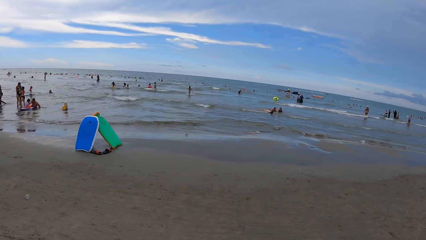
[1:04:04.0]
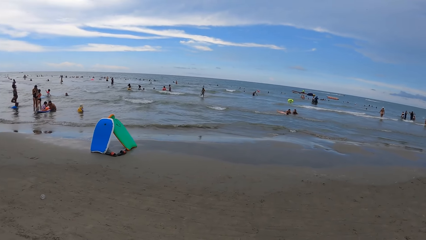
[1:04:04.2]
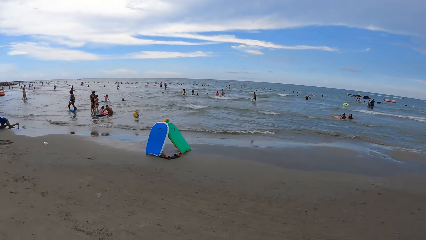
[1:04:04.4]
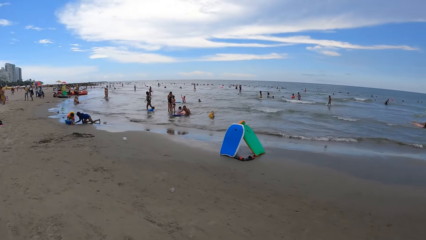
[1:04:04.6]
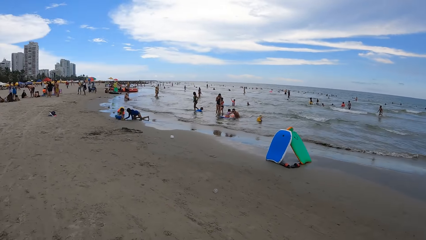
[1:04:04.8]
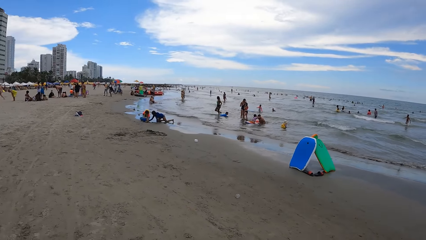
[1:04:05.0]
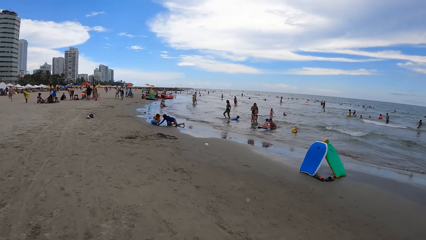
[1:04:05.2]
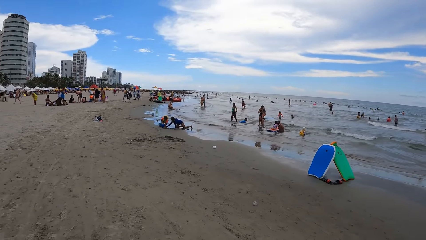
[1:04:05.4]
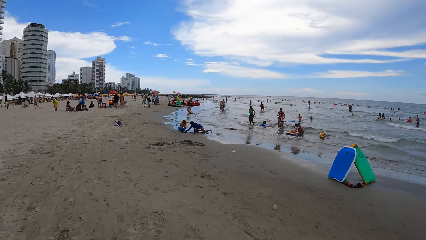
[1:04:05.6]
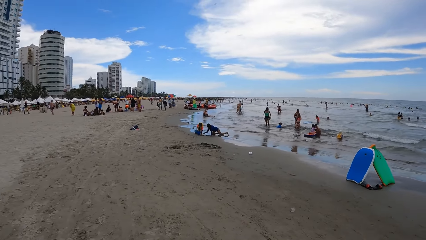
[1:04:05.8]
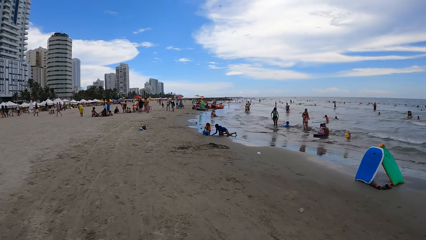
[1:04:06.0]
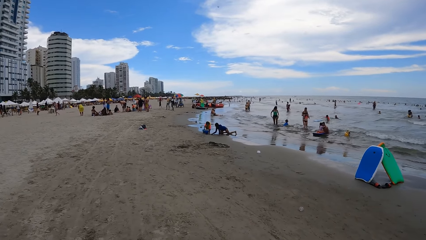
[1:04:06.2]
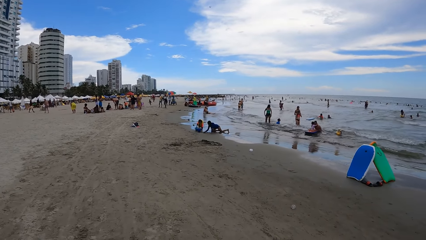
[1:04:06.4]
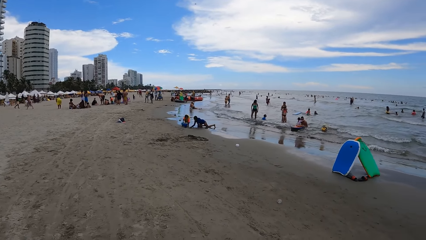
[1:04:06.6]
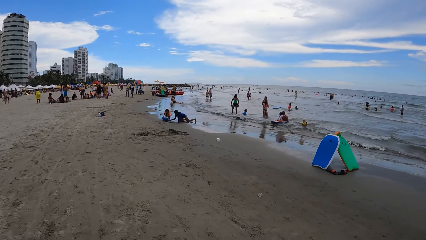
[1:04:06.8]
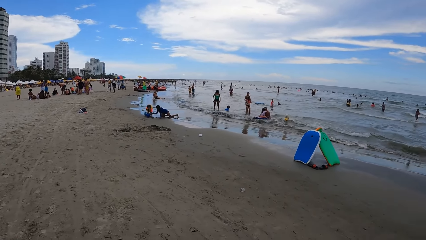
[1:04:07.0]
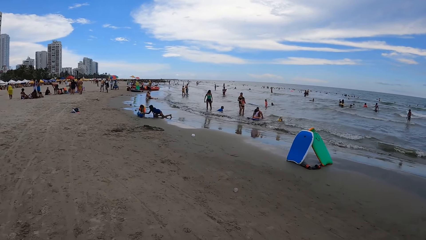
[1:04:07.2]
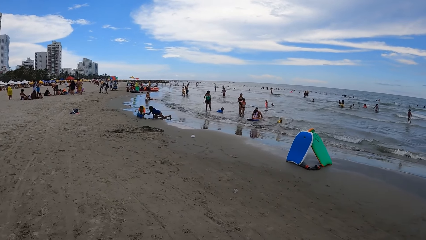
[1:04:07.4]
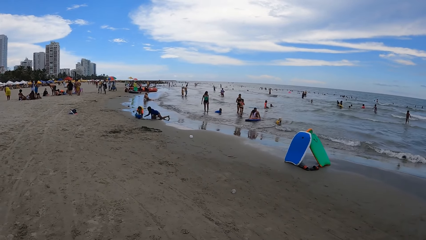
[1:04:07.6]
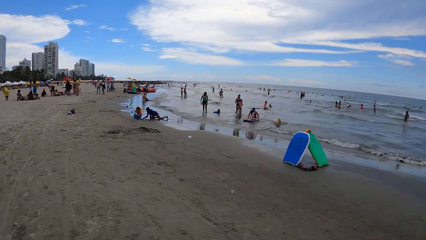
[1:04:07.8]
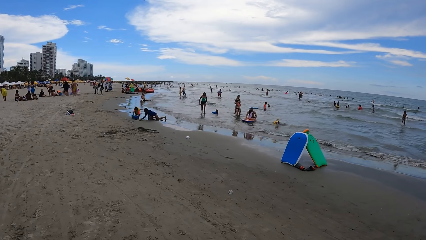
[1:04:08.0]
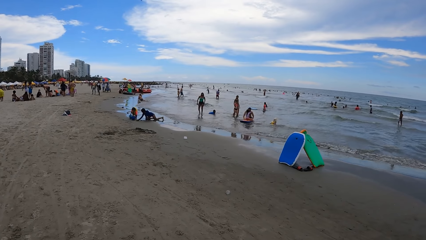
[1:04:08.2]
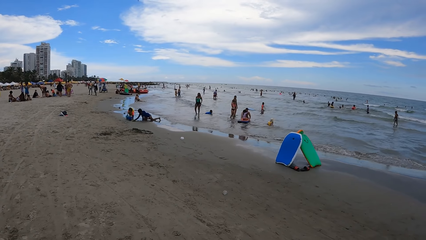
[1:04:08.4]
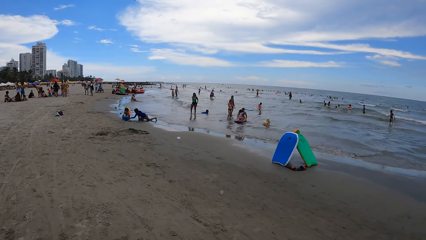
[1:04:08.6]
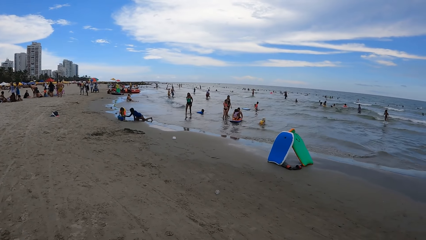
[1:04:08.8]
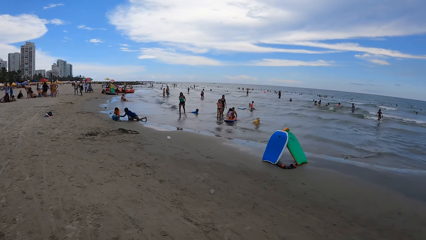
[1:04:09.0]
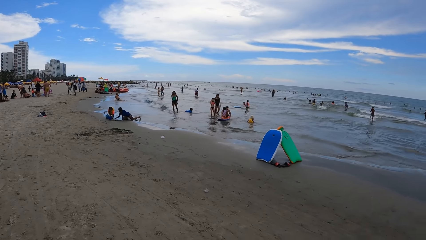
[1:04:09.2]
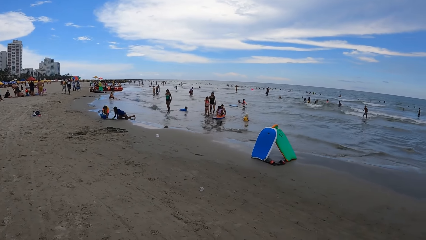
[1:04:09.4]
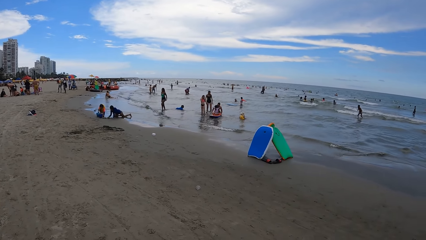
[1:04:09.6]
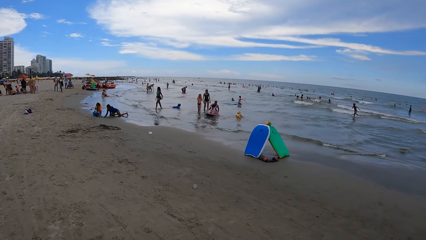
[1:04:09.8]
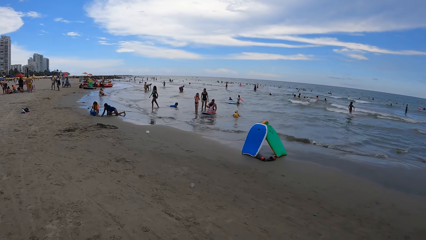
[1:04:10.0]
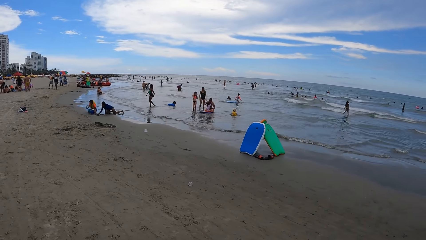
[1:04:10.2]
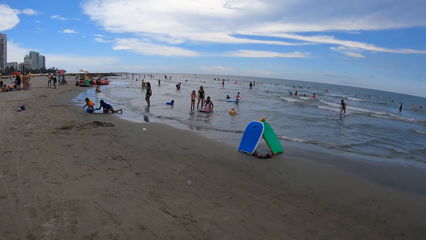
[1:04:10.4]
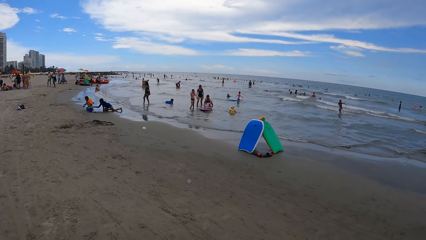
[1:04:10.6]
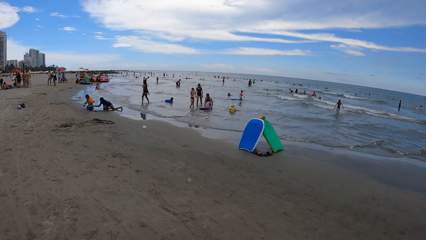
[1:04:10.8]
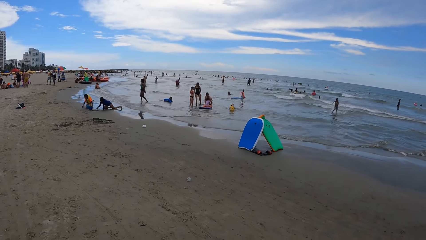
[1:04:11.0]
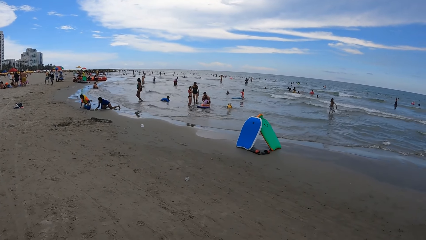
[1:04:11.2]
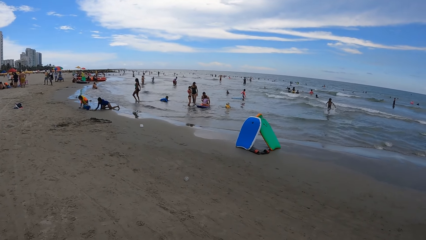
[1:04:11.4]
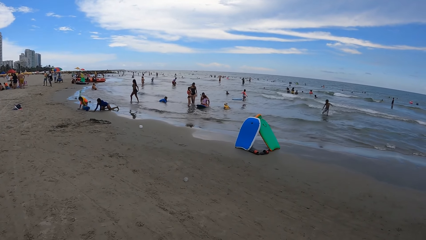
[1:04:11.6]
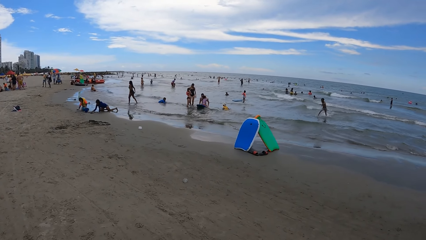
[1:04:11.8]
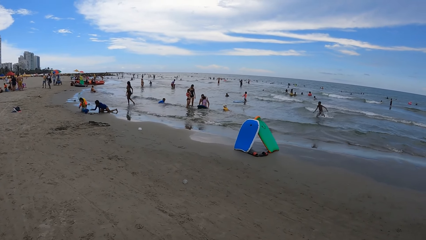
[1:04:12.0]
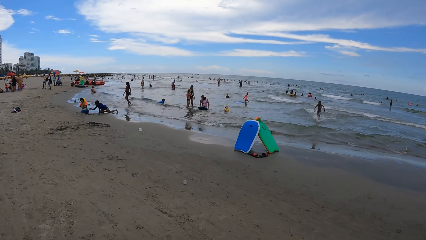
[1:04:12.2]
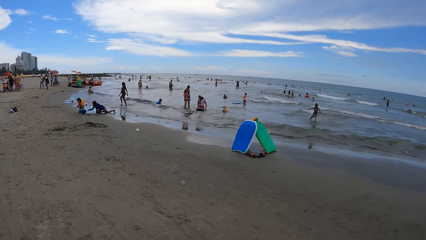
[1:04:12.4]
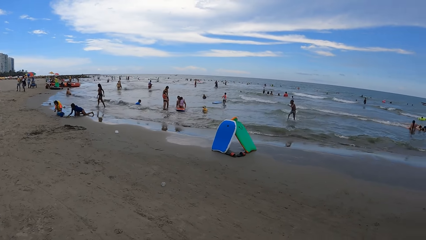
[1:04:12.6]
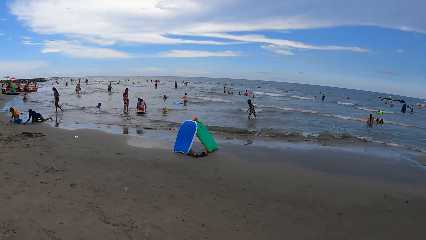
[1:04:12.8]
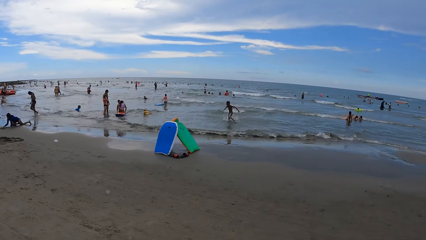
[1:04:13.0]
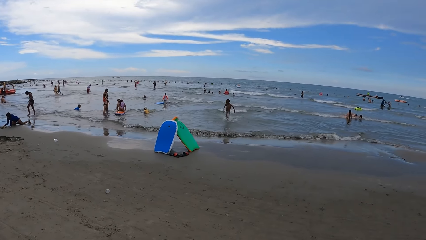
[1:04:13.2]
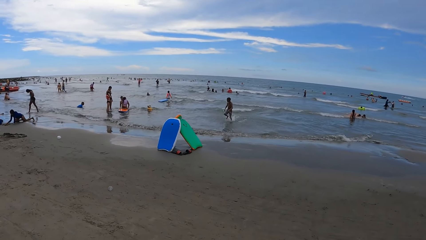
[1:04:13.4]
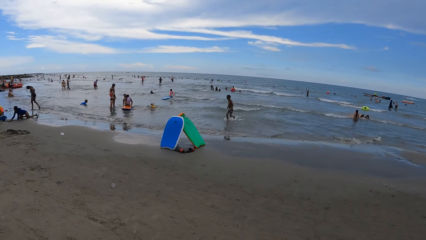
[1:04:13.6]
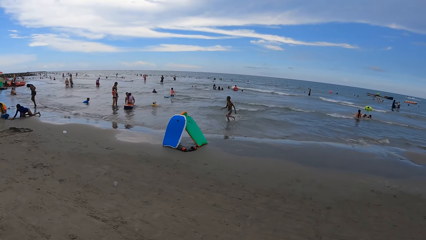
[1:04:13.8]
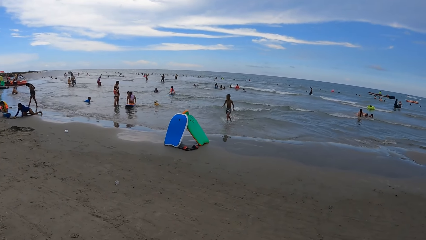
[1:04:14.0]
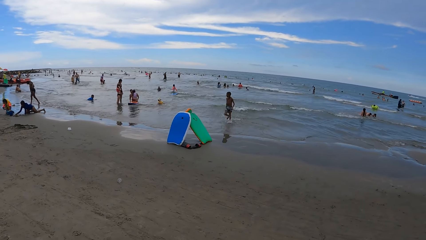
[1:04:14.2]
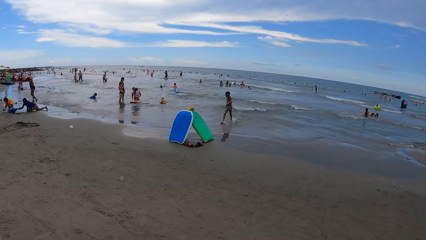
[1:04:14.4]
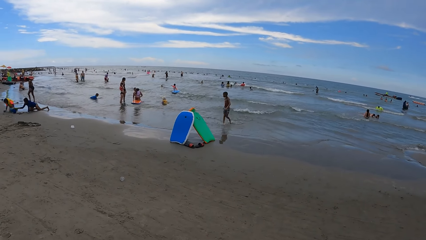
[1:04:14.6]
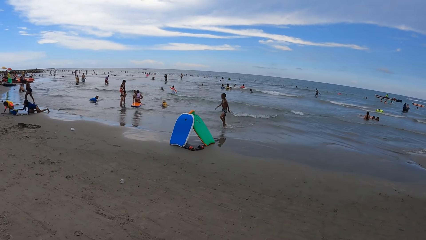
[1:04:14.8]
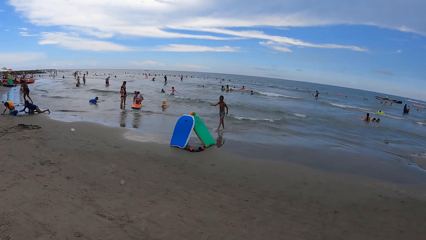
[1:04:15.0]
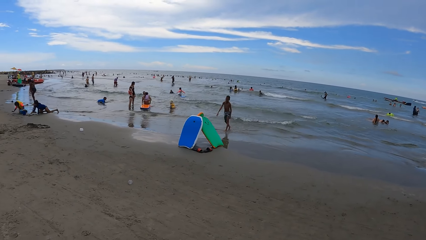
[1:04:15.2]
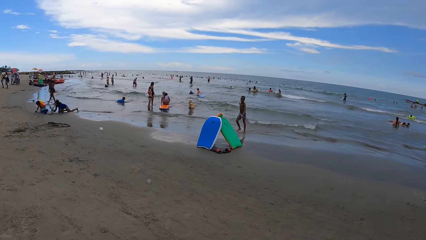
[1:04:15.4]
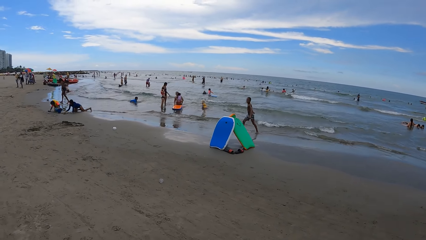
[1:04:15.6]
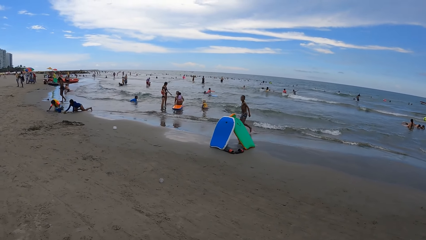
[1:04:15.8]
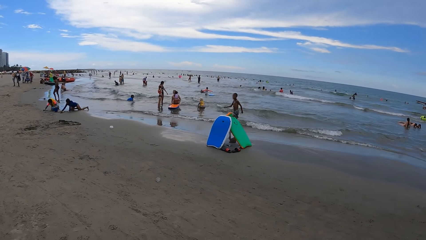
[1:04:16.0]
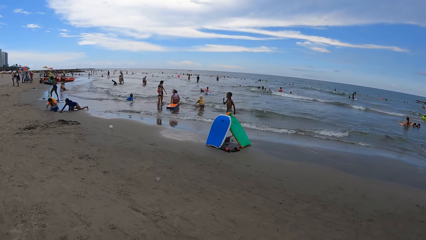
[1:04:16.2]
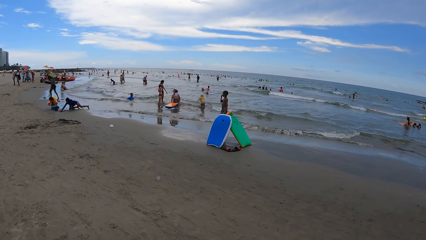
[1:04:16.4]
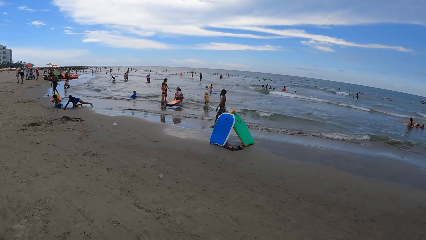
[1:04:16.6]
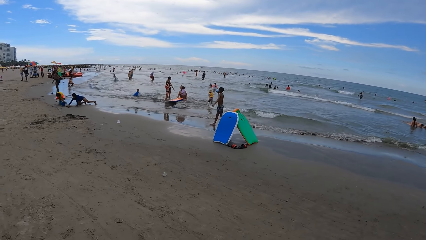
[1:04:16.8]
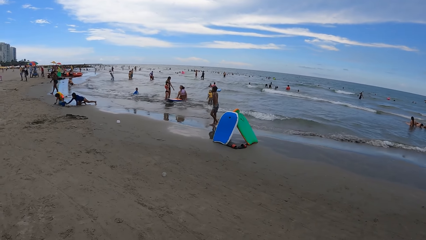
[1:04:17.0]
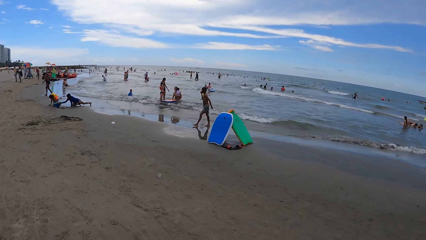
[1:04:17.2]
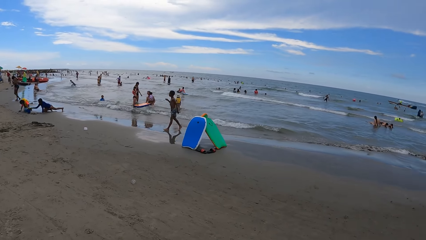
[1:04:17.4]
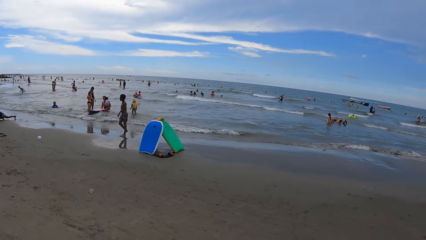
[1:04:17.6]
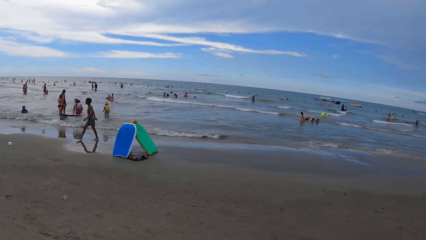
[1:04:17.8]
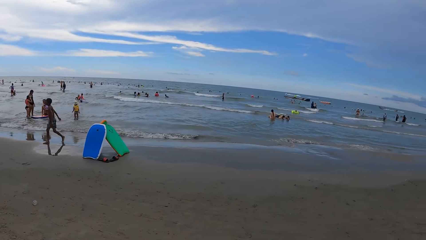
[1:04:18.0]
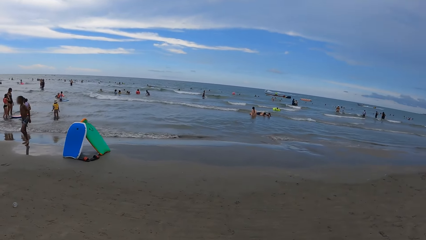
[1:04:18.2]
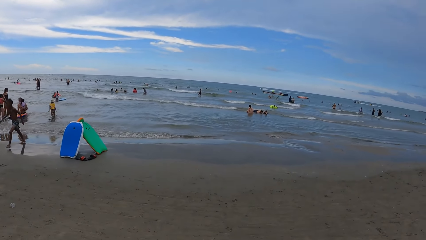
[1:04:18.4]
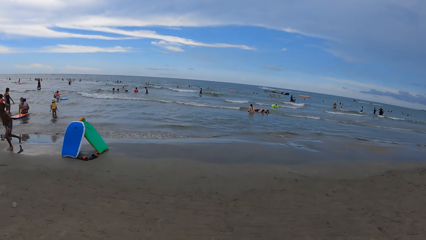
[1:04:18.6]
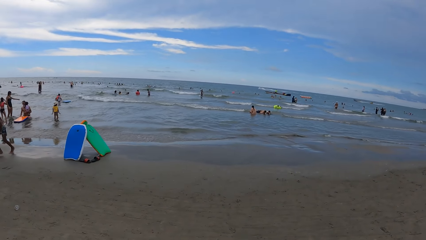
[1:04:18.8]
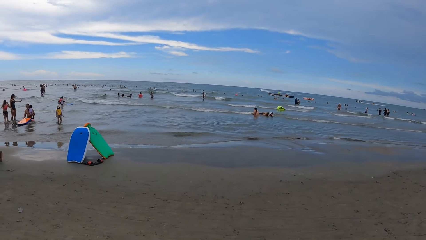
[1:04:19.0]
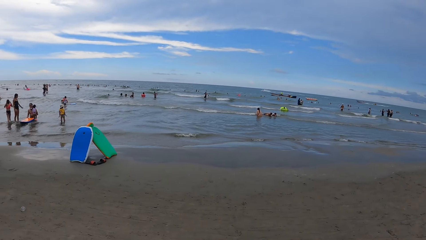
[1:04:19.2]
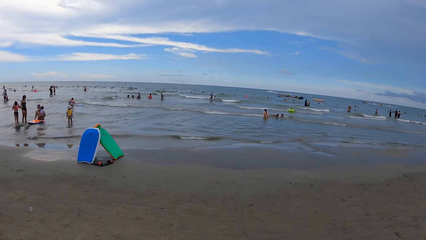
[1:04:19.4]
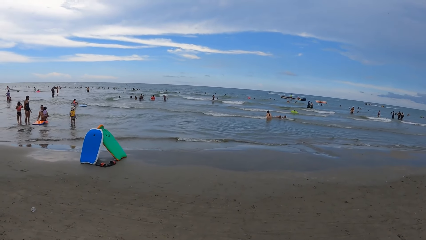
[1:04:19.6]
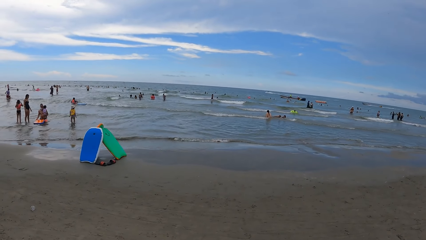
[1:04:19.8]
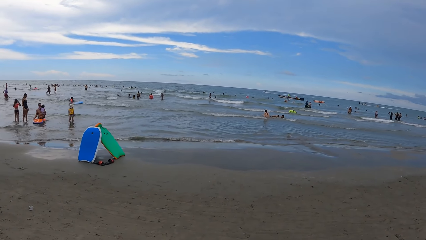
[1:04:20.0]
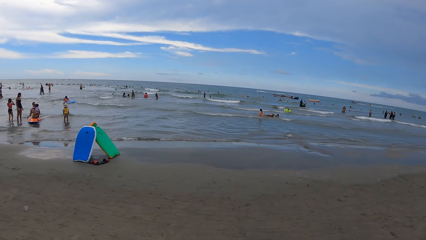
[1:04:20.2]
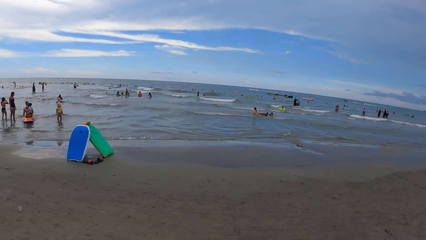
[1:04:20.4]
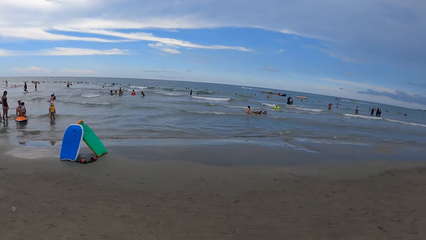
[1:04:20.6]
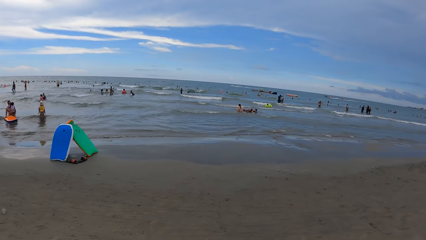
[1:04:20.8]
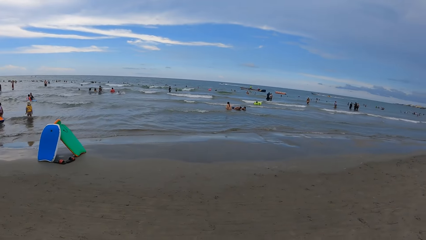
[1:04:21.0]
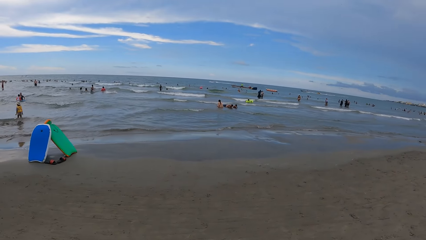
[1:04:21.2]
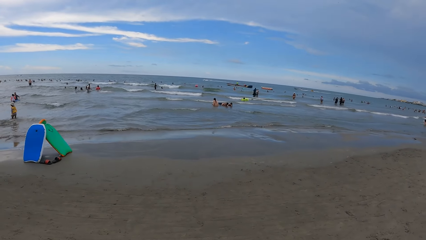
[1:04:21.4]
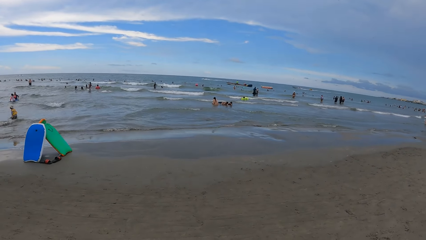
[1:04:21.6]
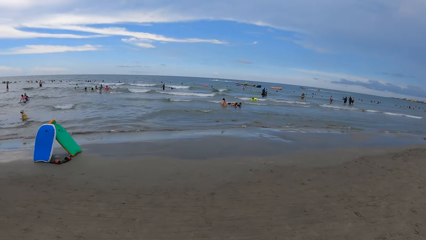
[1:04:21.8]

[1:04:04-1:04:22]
The camera wearer looks left. They look forward.
